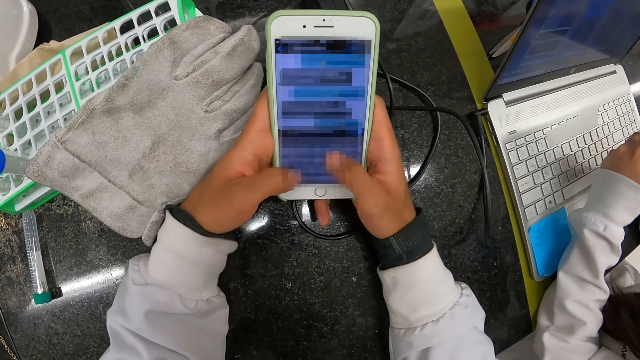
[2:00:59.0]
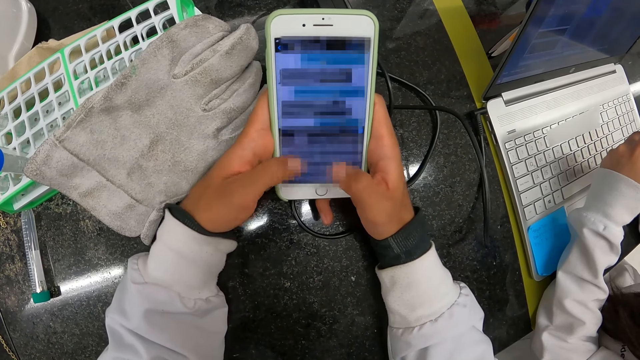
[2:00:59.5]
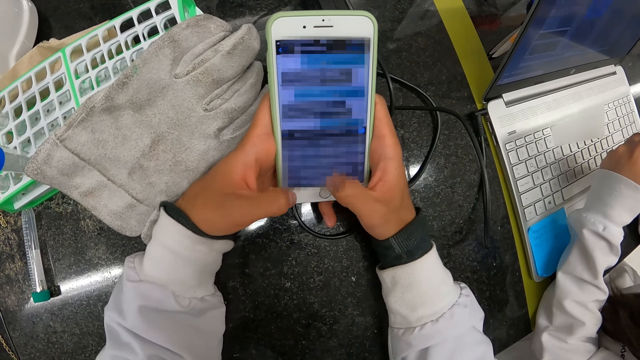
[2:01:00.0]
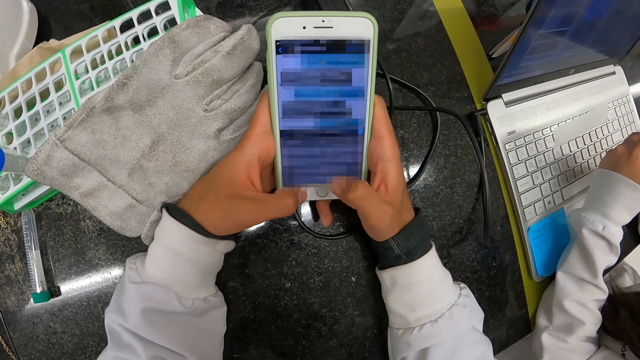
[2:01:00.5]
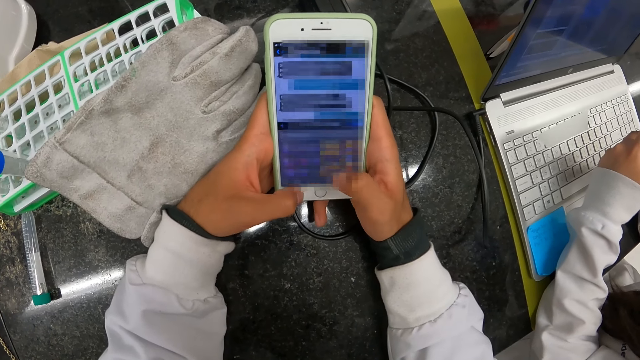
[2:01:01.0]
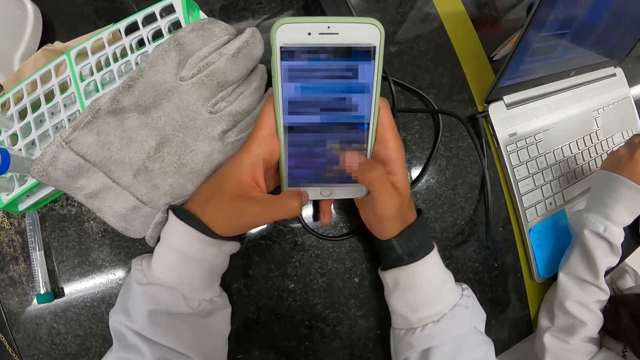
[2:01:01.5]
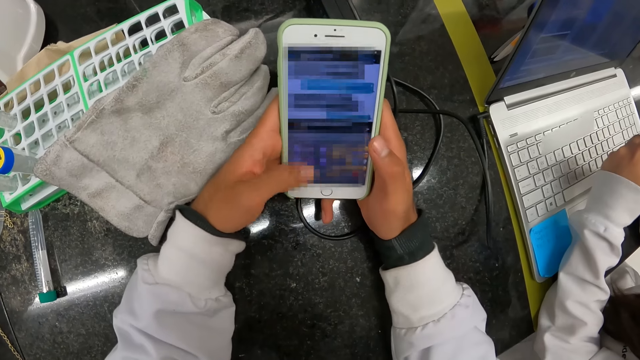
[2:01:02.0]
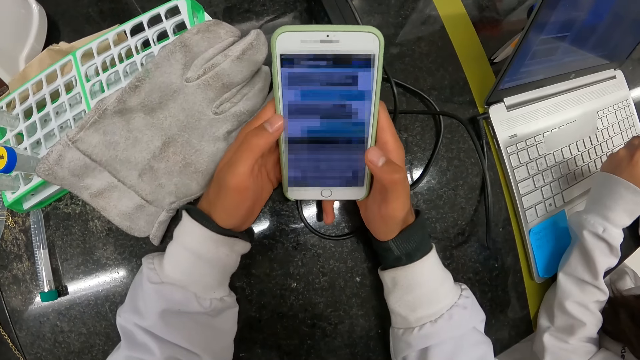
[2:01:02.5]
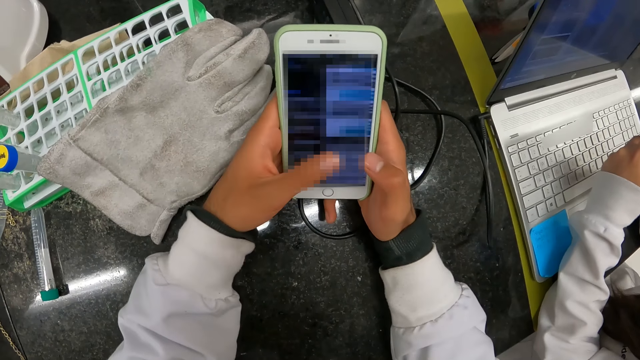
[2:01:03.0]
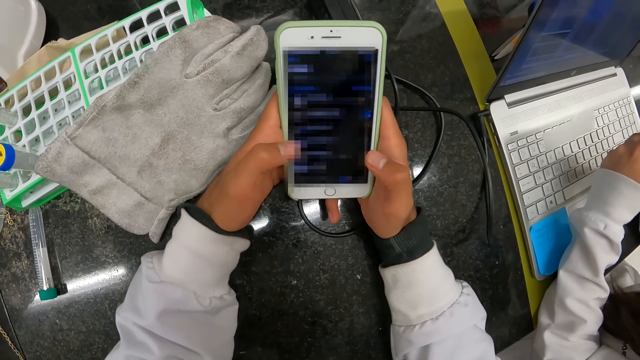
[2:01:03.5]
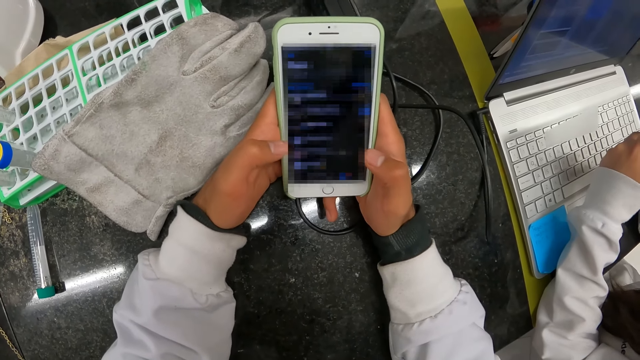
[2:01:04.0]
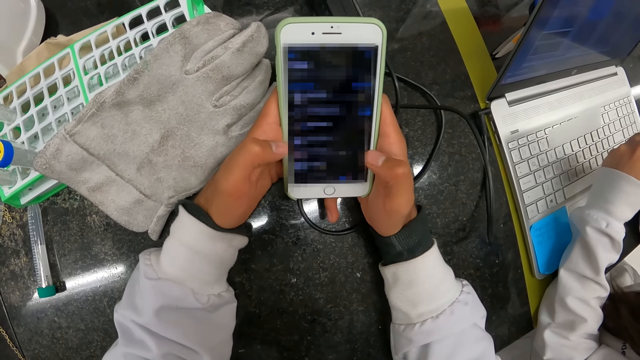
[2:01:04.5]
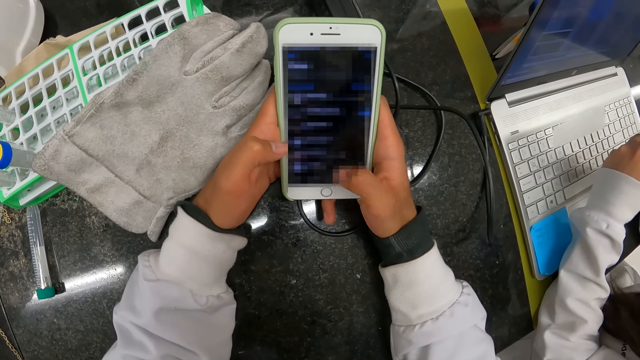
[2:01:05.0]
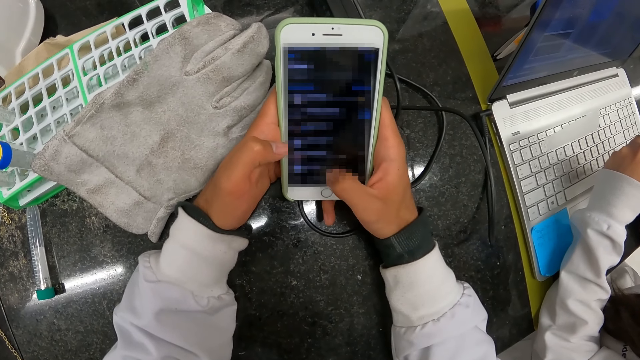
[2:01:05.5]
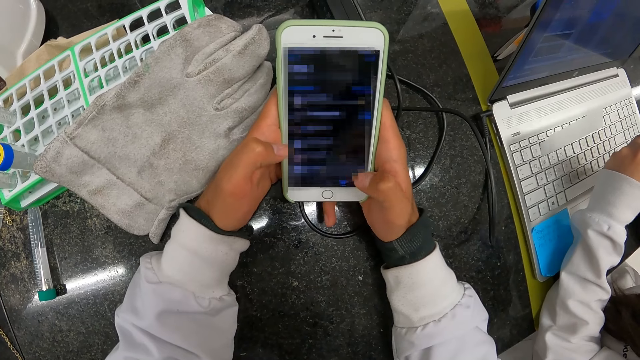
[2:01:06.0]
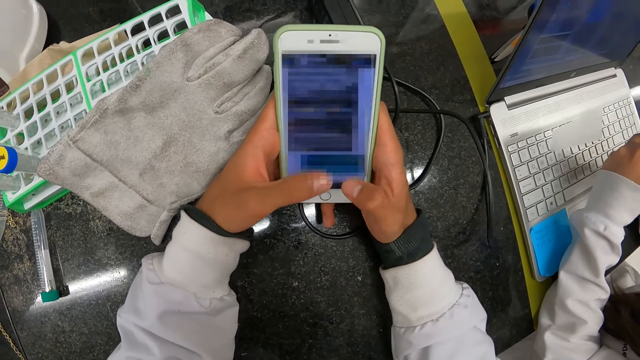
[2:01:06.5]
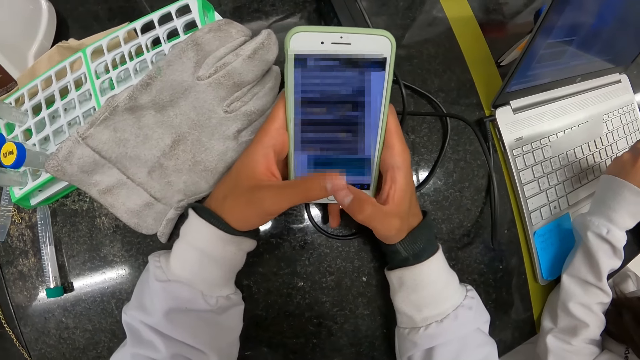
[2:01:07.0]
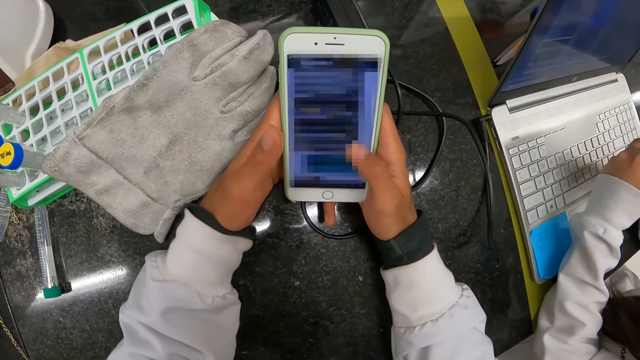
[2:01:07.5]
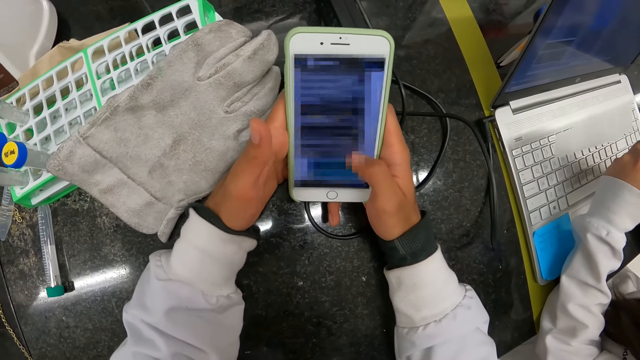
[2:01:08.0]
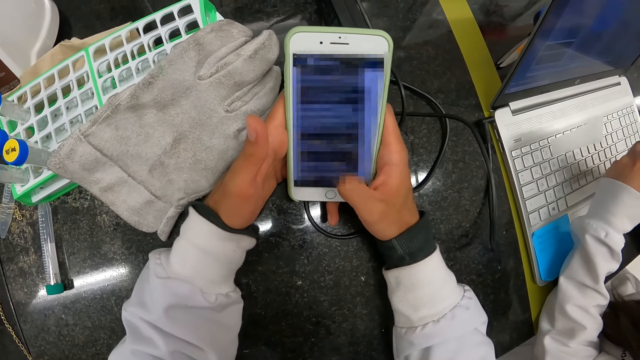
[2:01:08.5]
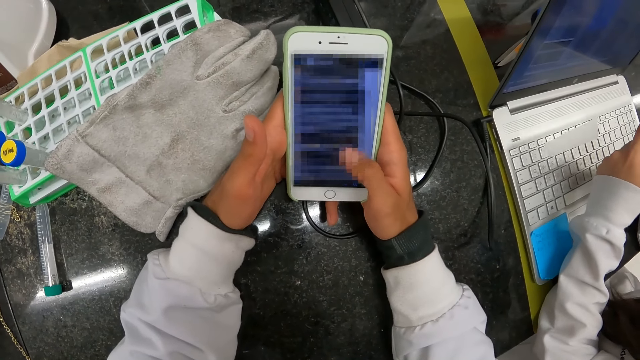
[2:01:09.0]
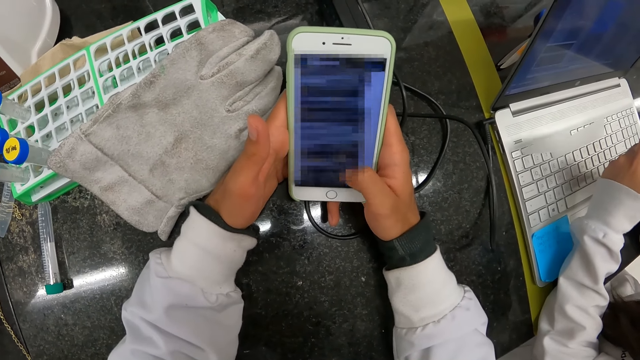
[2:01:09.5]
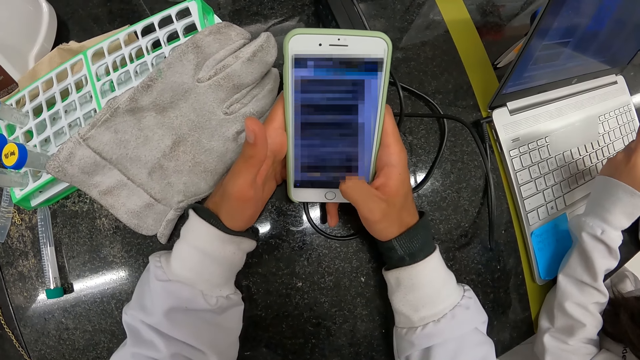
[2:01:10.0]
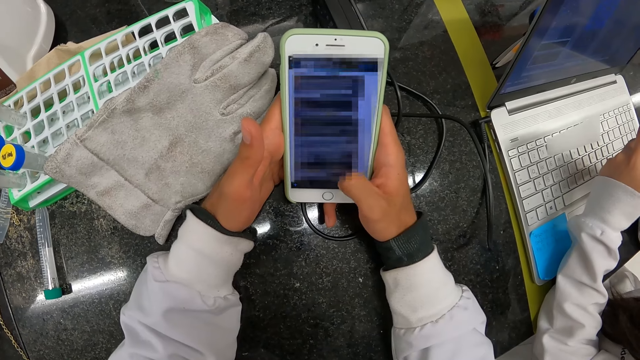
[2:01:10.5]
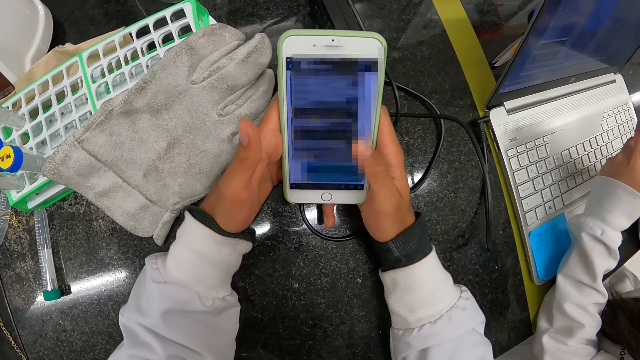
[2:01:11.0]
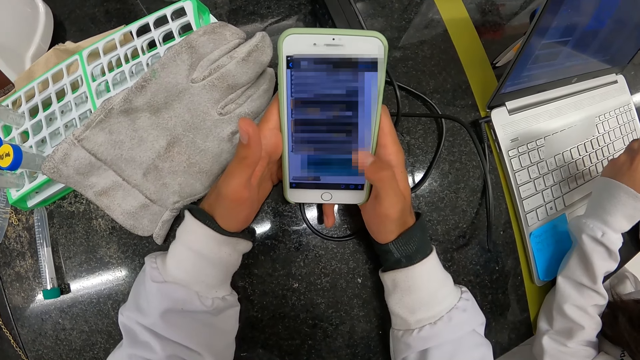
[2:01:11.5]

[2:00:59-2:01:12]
The camera wearer presses the phone in his hands with his right hand. He presses the phone again.

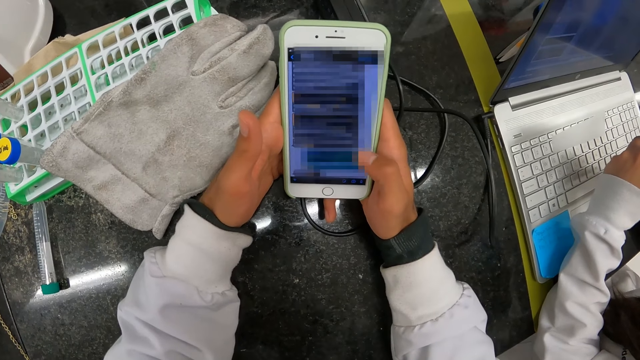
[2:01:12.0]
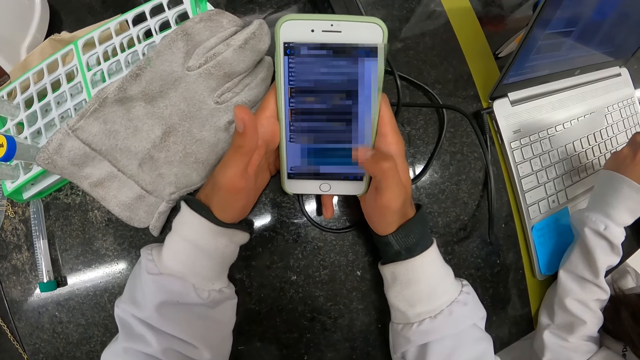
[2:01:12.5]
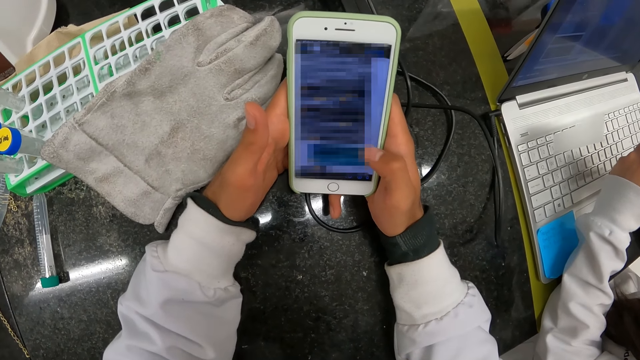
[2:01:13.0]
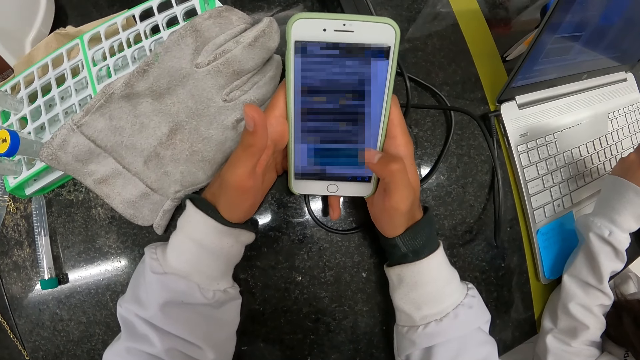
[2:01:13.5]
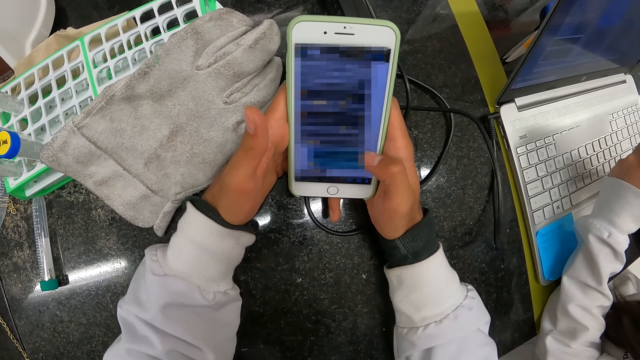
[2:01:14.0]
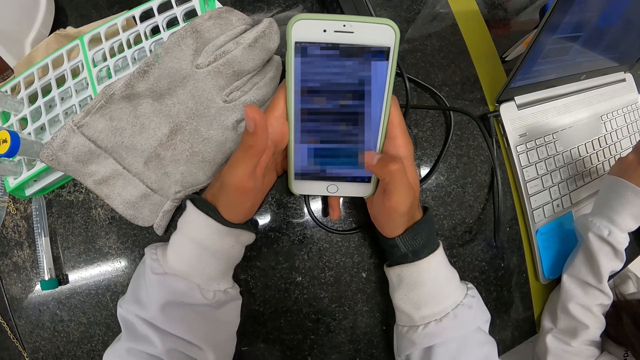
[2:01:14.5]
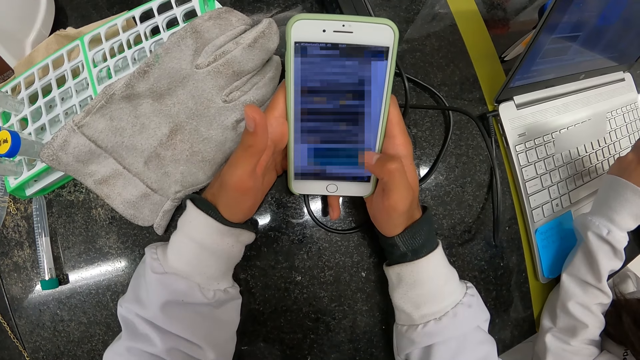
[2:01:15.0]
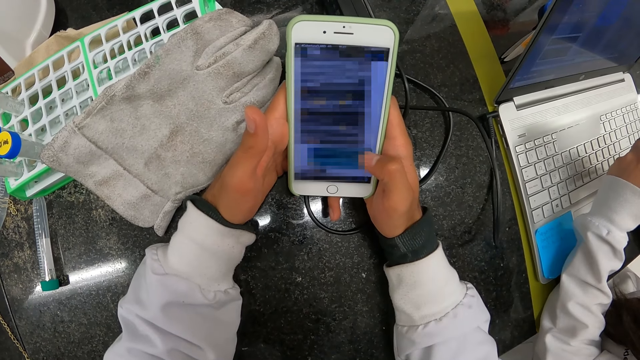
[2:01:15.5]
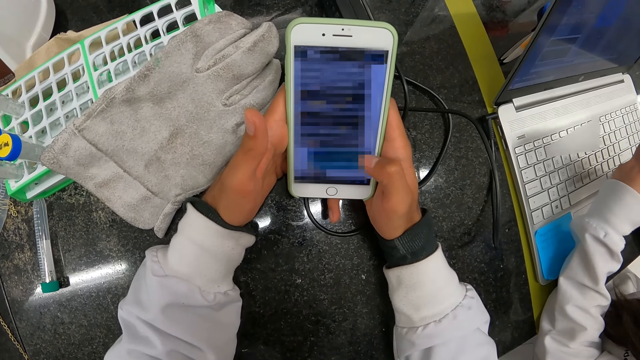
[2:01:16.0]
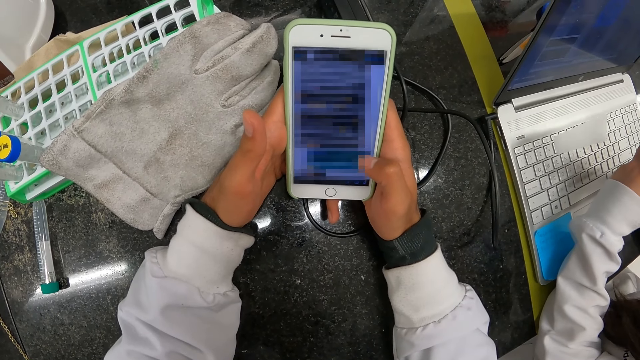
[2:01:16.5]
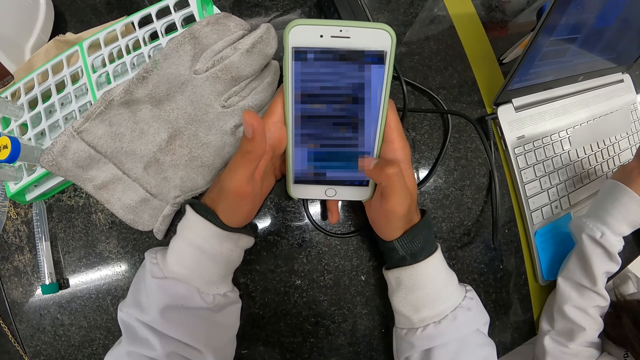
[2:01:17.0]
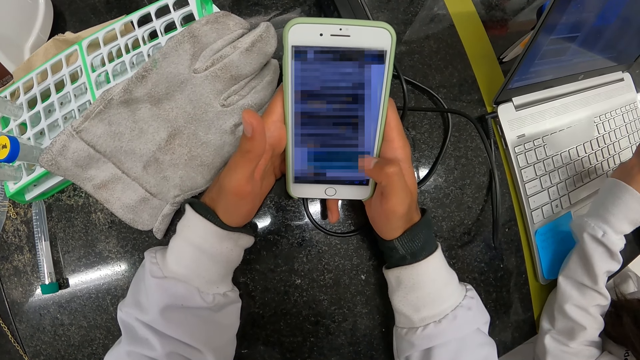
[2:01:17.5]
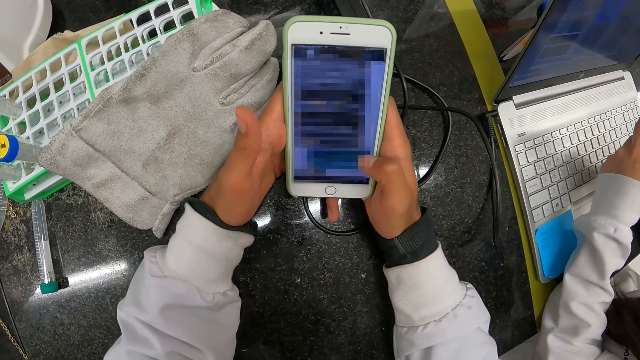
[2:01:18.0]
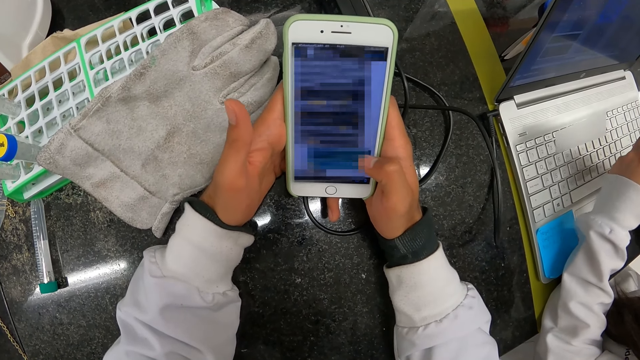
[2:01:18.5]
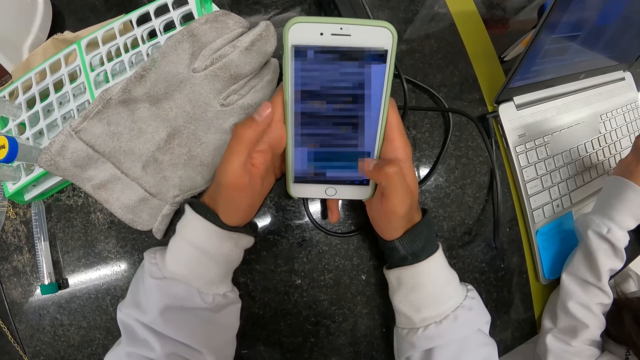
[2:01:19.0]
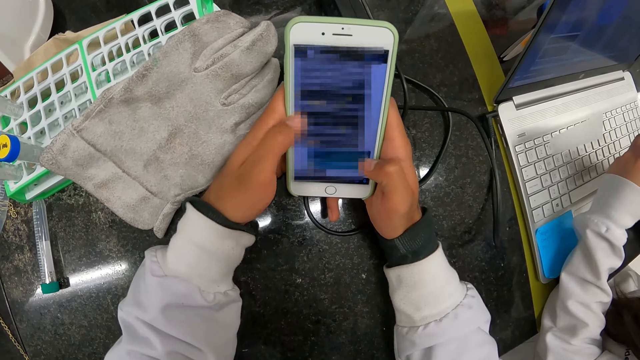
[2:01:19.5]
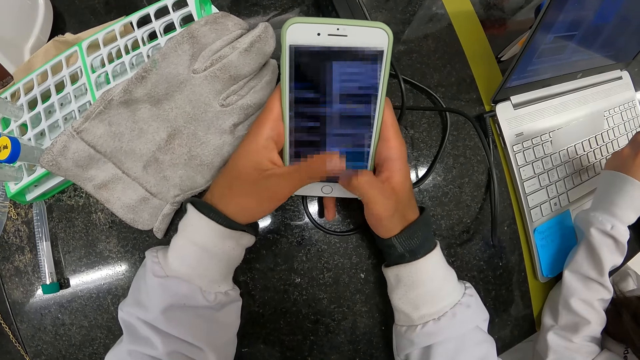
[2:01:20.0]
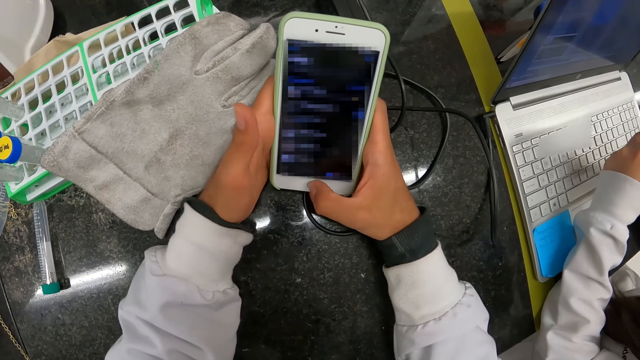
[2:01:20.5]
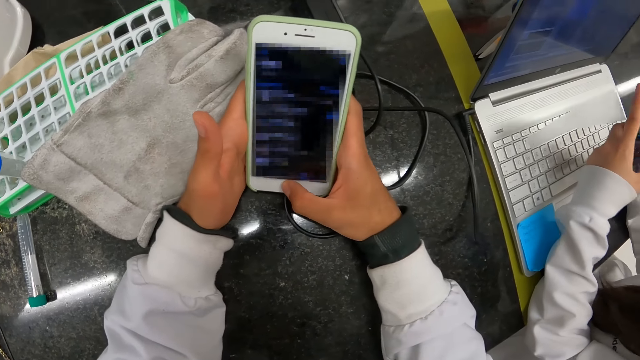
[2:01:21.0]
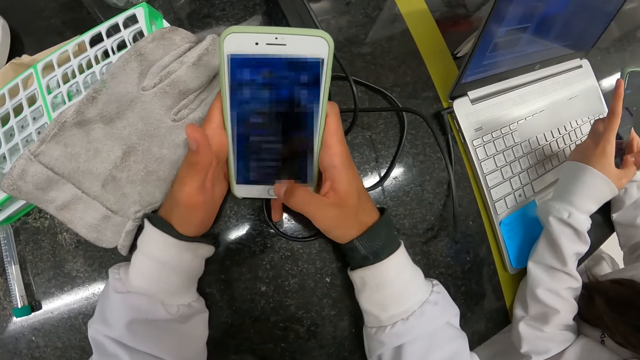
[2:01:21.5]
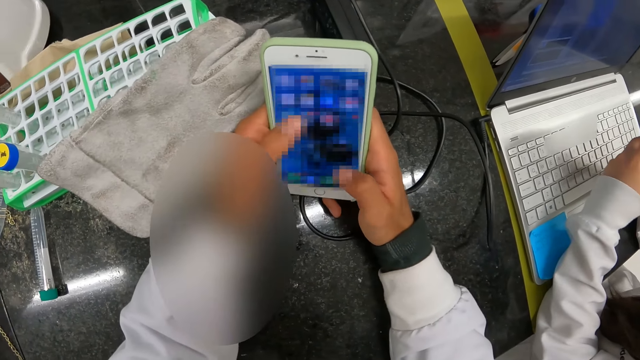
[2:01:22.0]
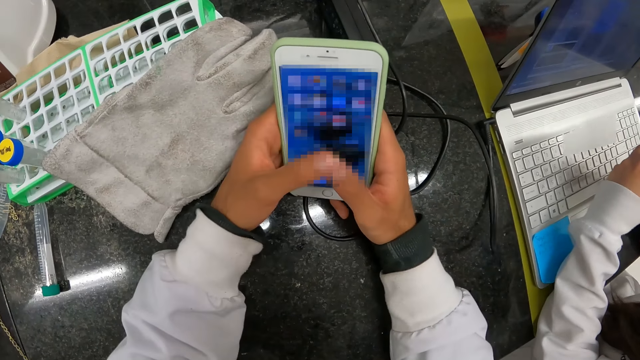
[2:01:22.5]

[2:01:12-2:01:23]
The camera wearer presses the phone with his hands.
